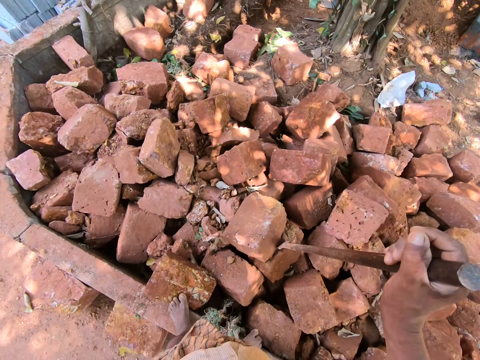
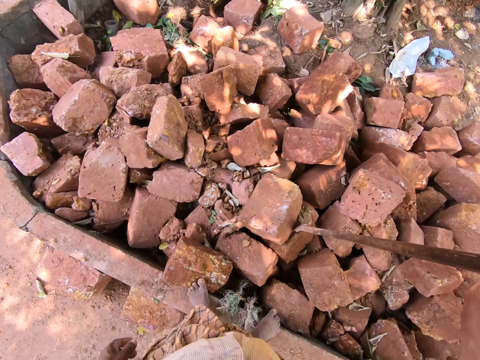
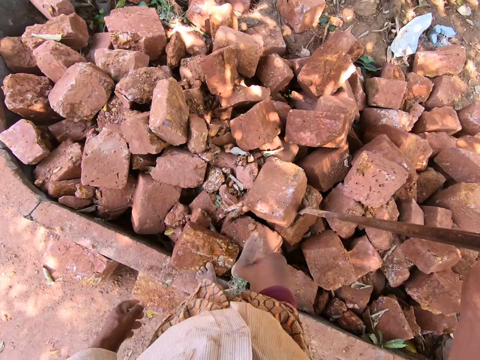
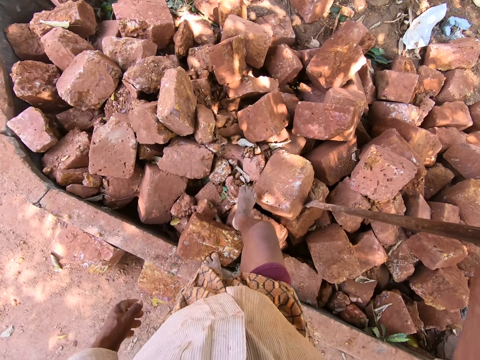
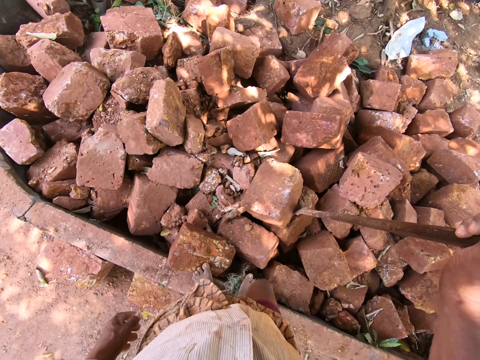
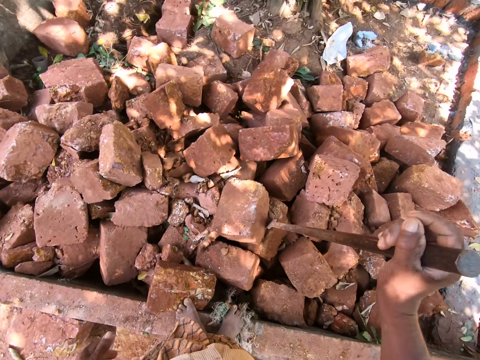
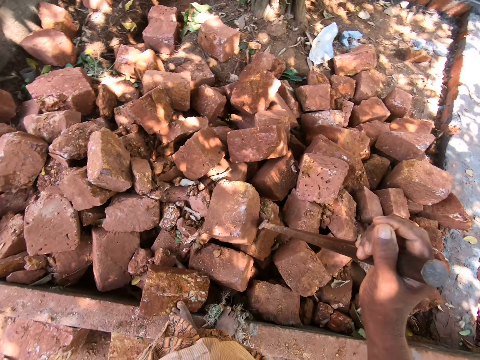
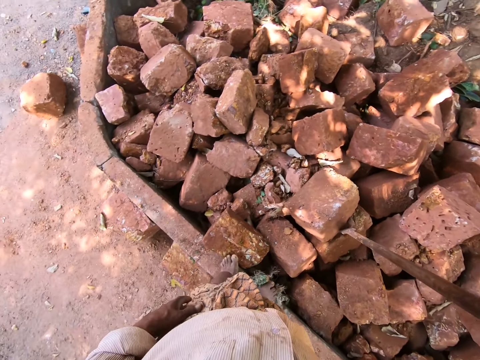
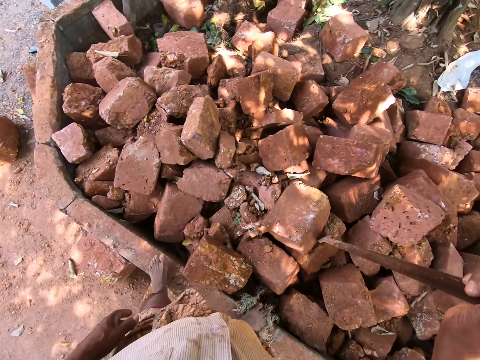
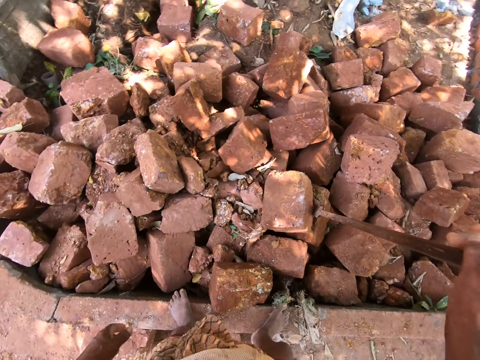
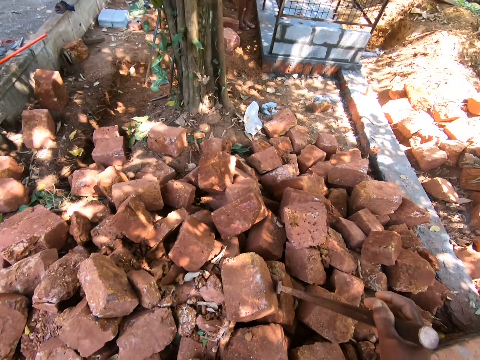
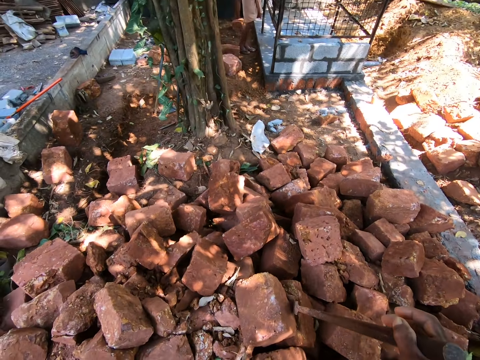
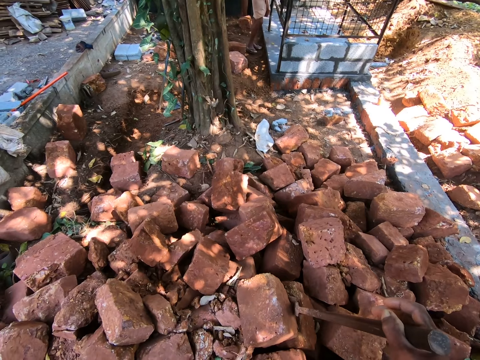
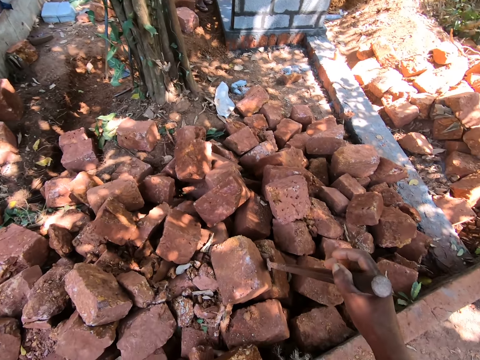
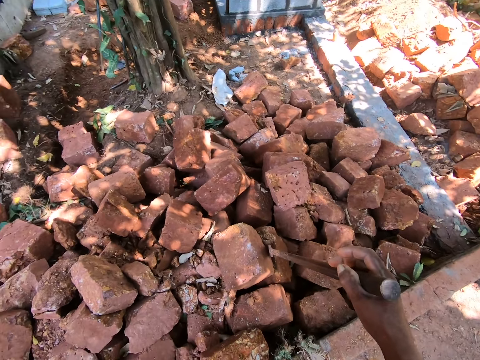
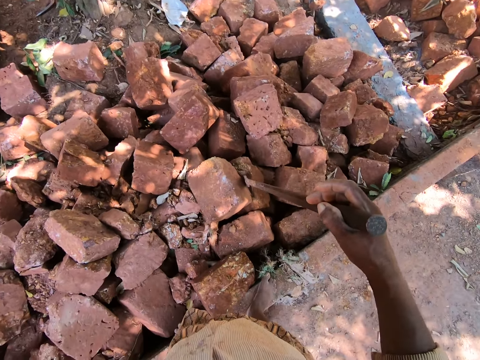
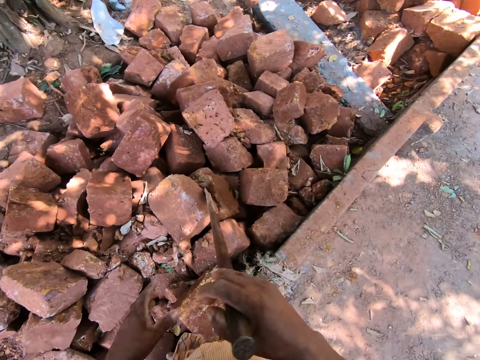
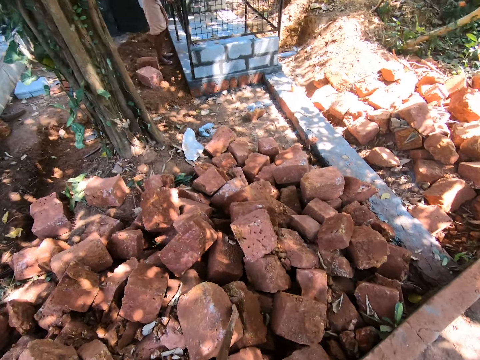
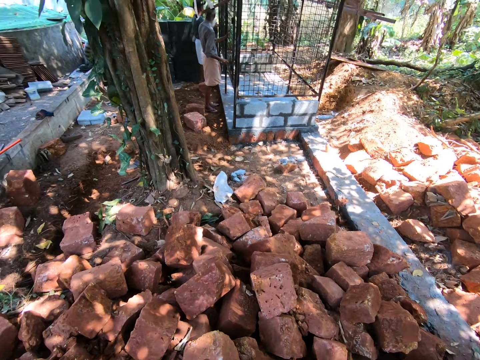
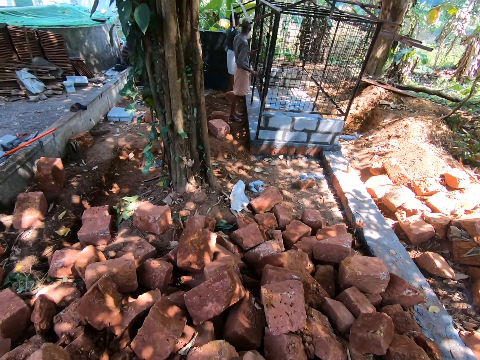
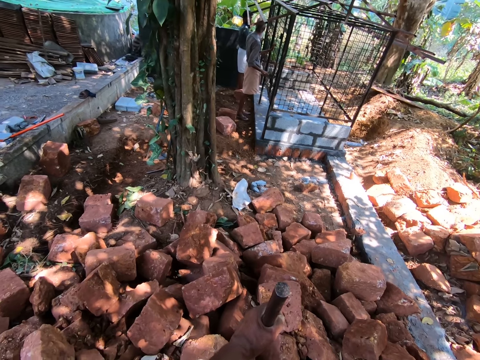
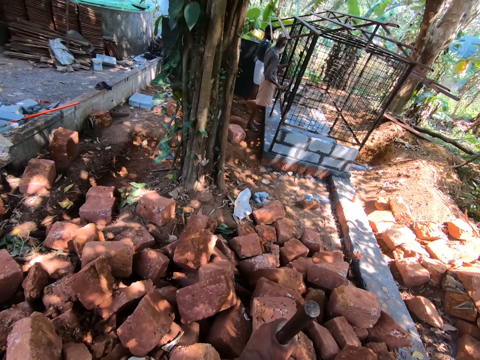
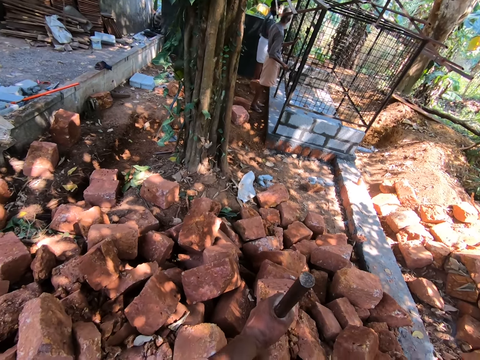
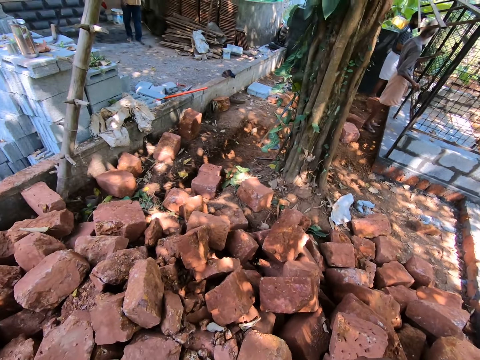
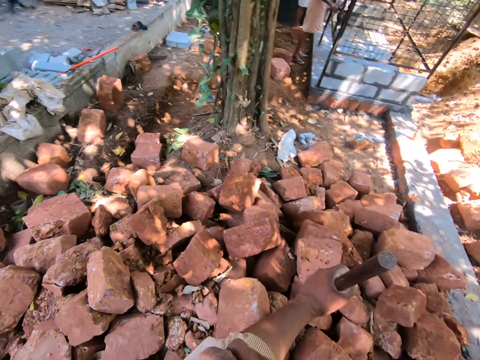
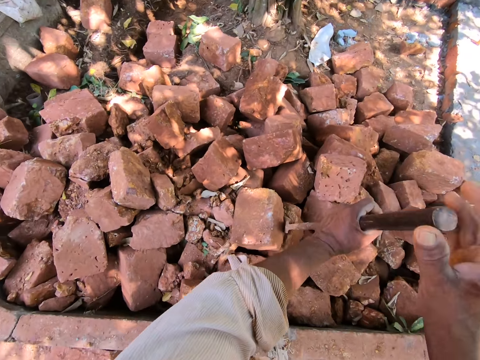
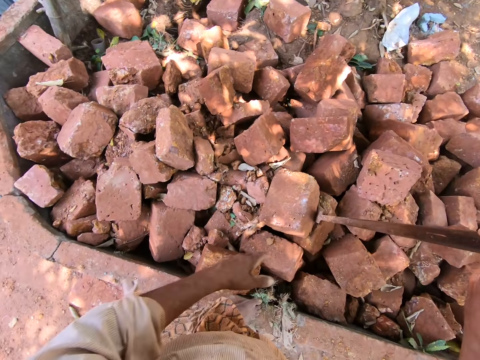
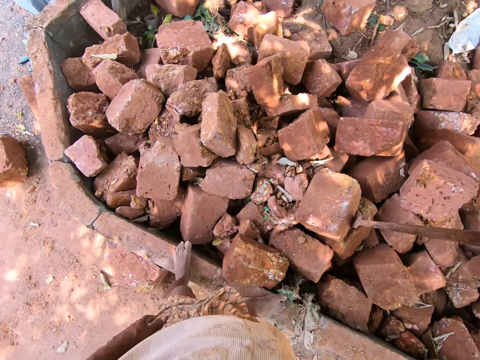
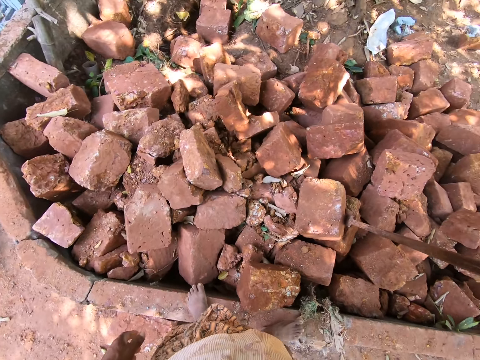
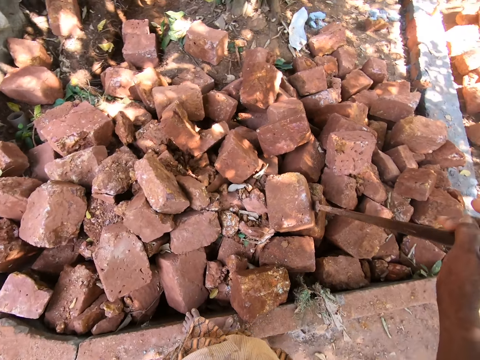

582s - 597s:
The camera wearer places his right leg on the heap of bricks on the ground. He passes the brick removing mortar from his right hand to his left hand. He passes the brick removing mortar from his left hand to his right hand.

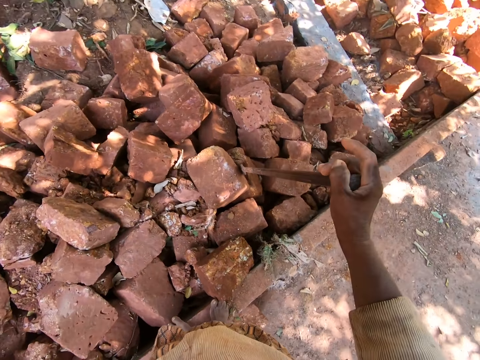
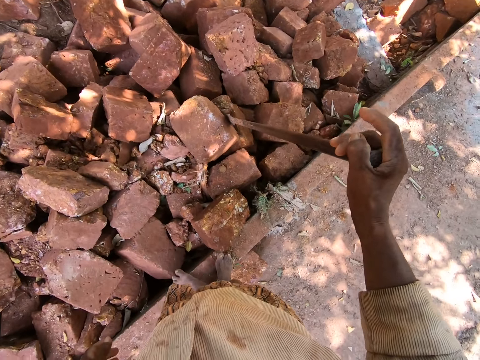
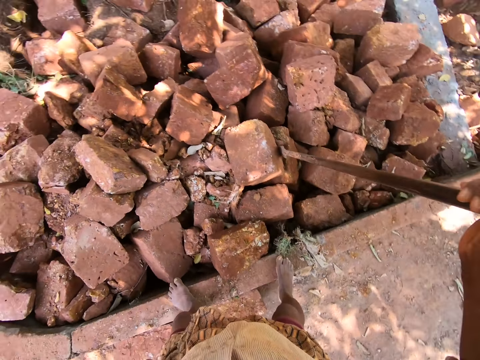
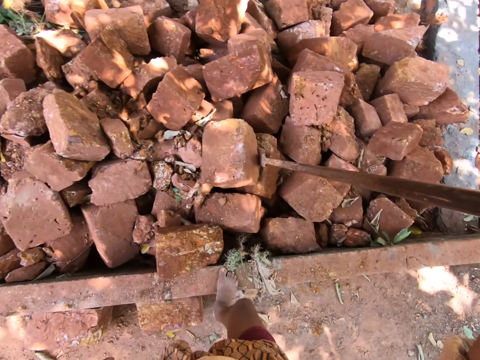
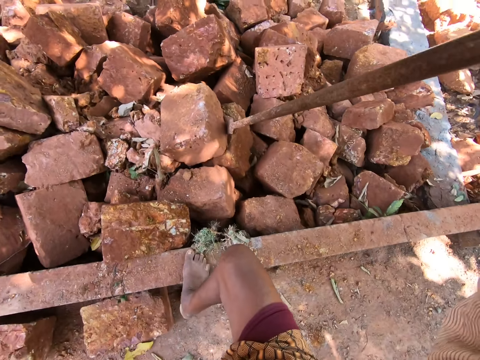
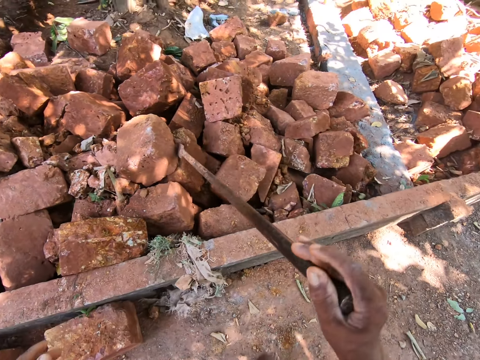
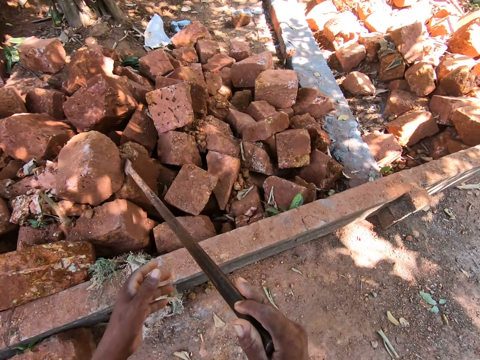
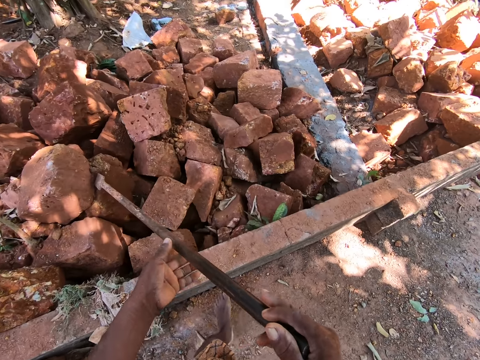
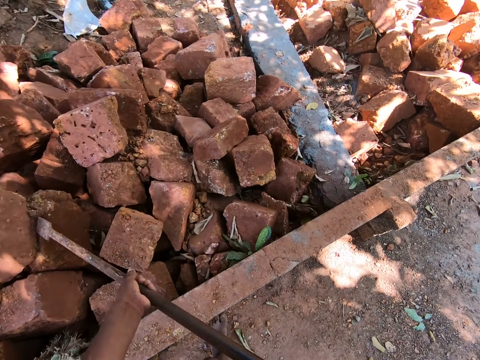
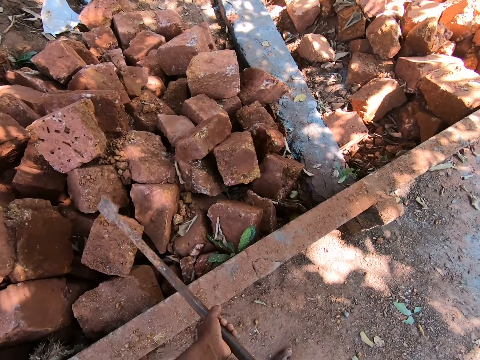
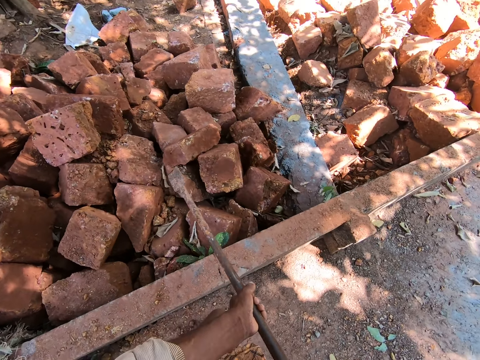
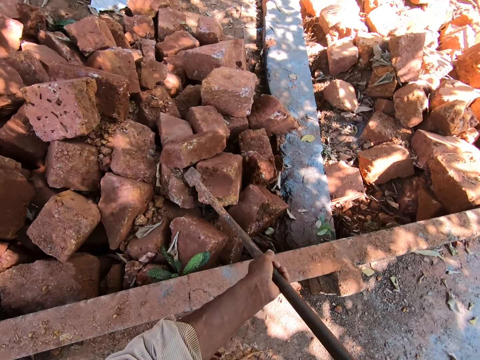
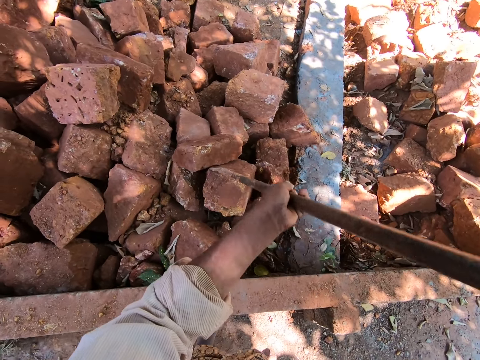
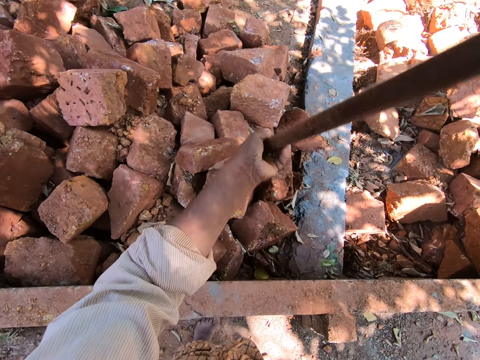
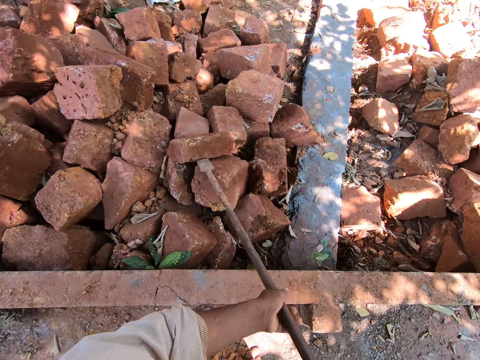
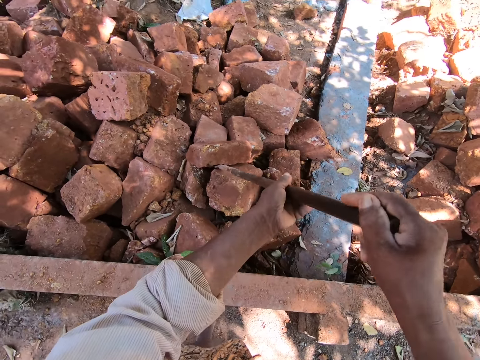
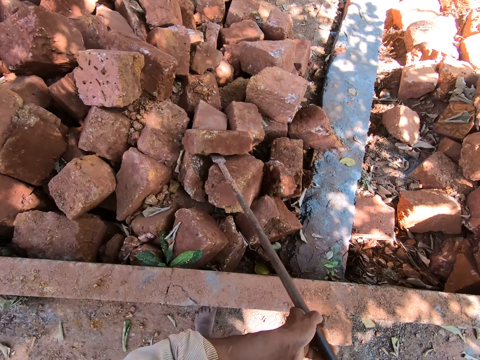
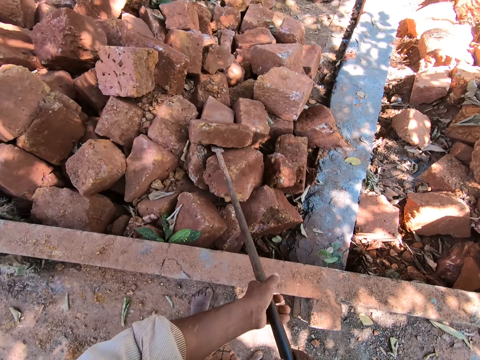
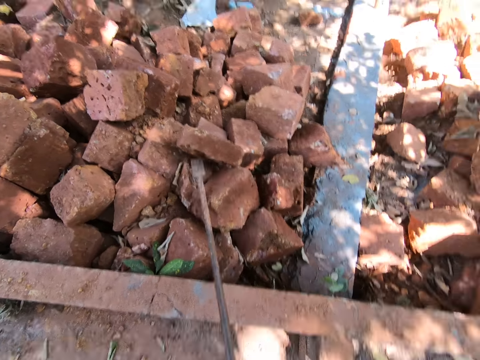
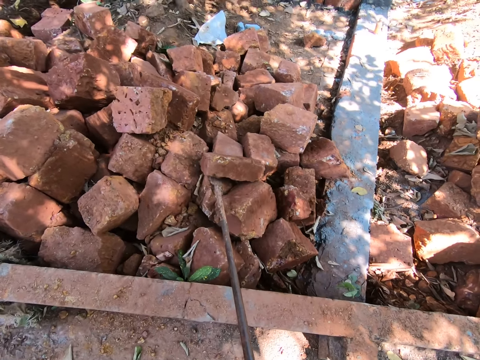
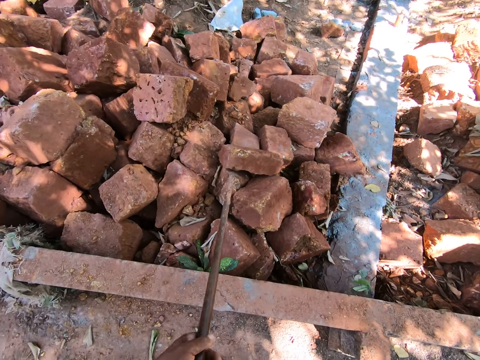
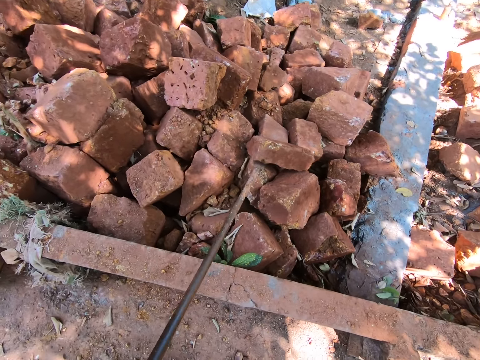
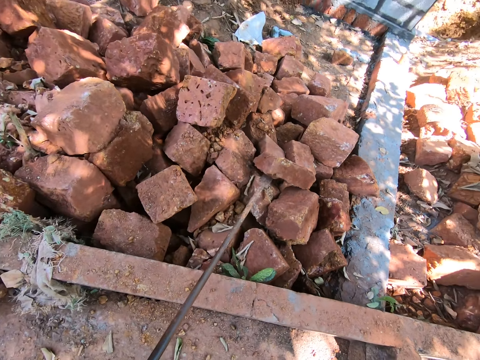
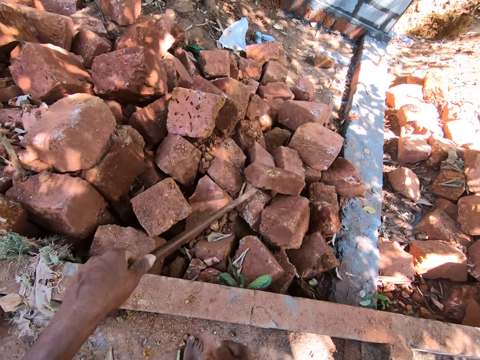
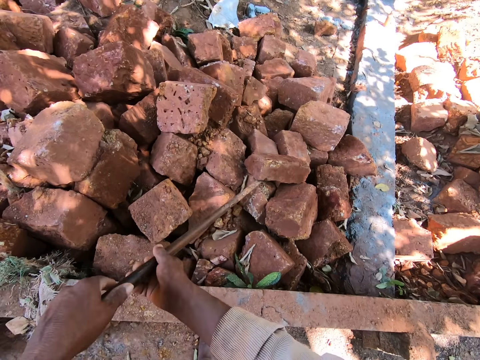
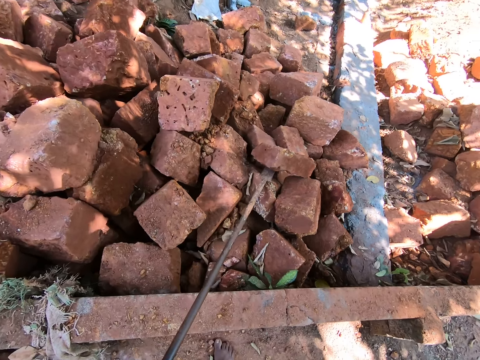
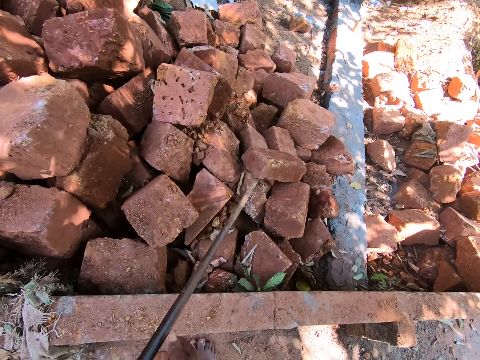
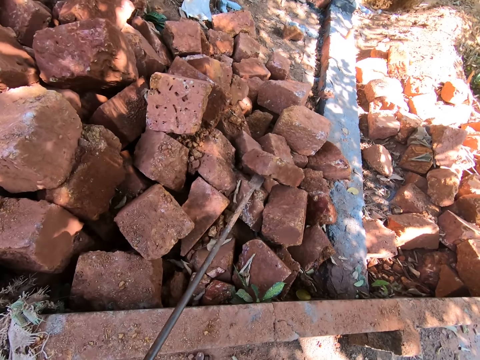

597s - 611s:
The camera wearer steps down from the pavement. He picks up the brick removing mortar from the heap of bricks on the ground with his hands. He places the brick removing mortar on the heap of bricks on the ground with his hands. He removes some stone with the digging bar. He lifts a brick on the ground with the brick removing mortar in his hands. He holds the brick removing mortar on the ground with his left hand. He holds the brick removing mortar on the ground with his hands. He lifts a brick on the ground with the brick removing mortar in his hands.
